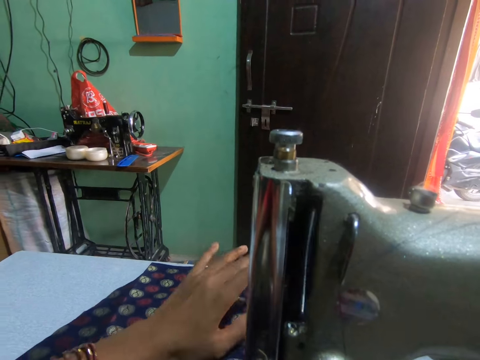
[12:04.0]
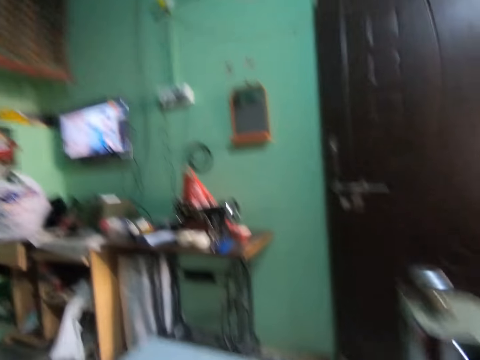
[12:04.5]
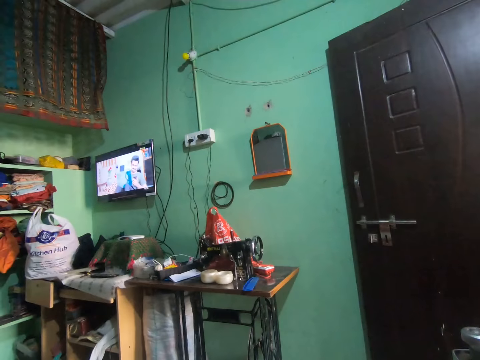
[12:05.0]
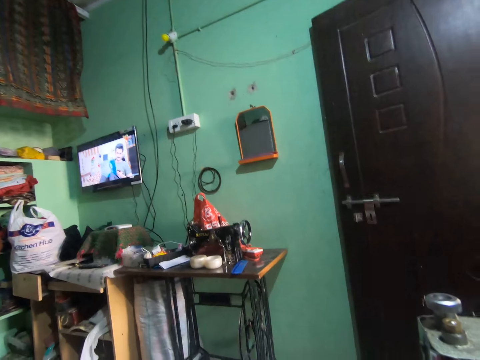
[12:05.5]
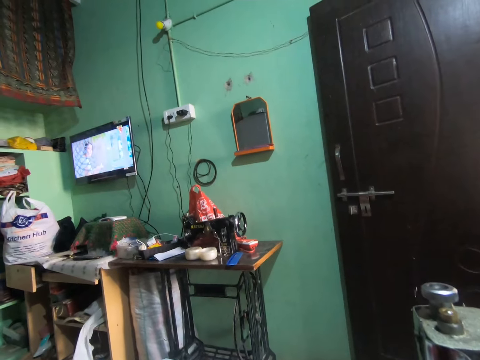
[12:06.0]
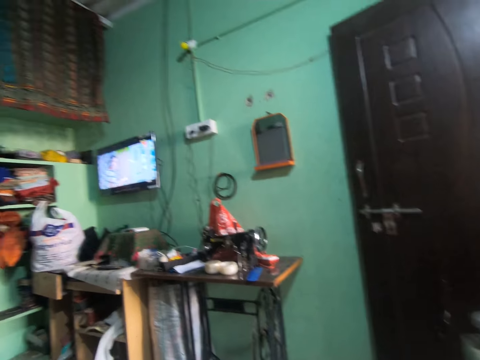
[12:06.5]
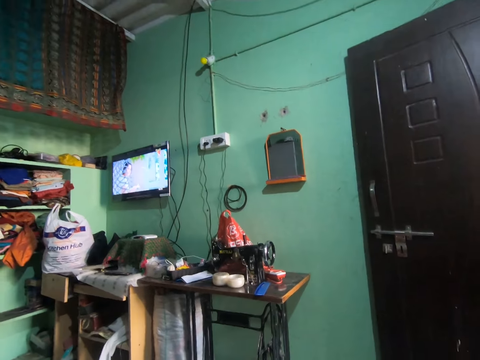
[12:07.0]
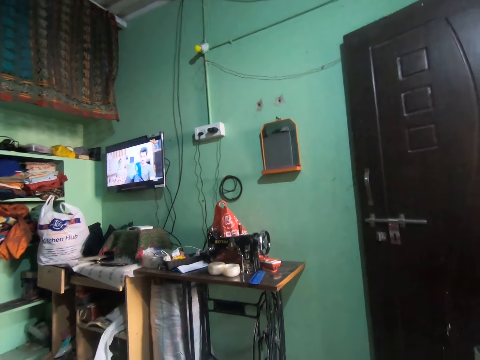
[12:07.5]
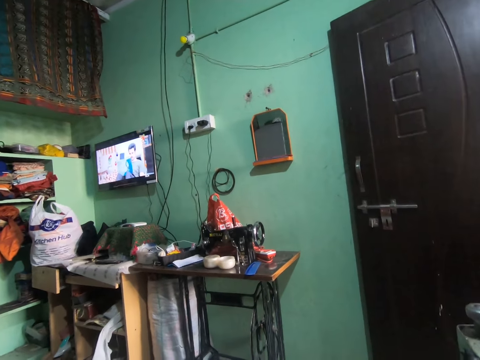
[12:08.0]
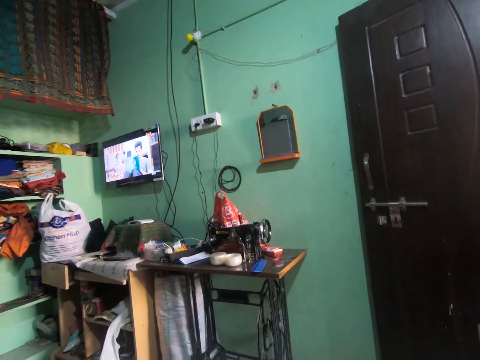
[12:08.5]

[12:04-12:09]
The camera wearer removes his left hand from the piece of cloth on the sewing machine. He turns to the side. He stares at the television.

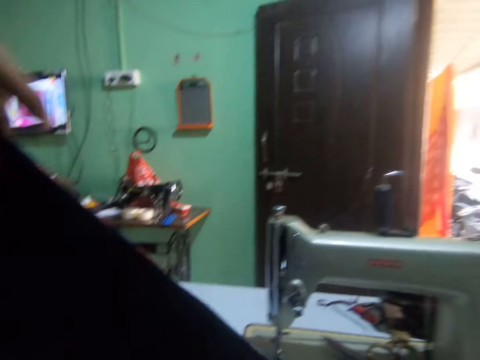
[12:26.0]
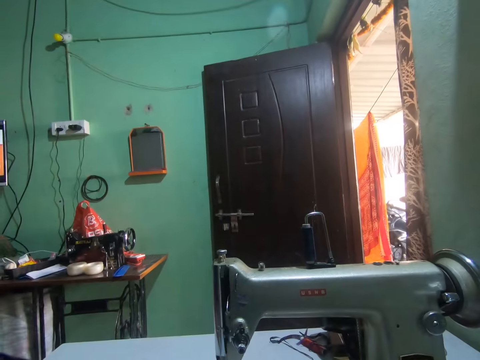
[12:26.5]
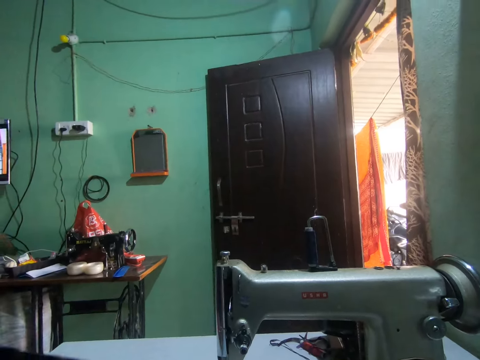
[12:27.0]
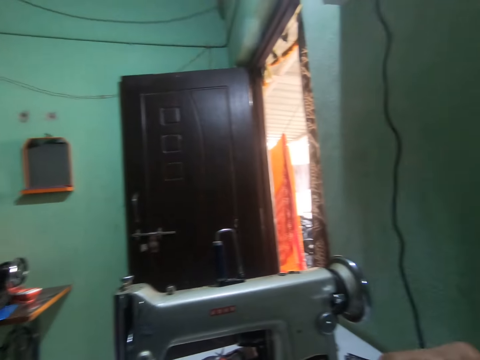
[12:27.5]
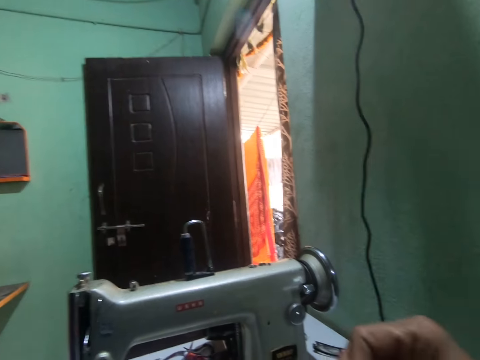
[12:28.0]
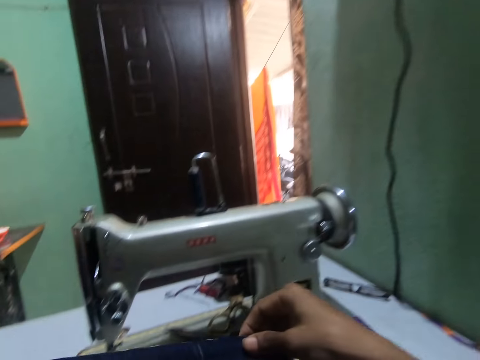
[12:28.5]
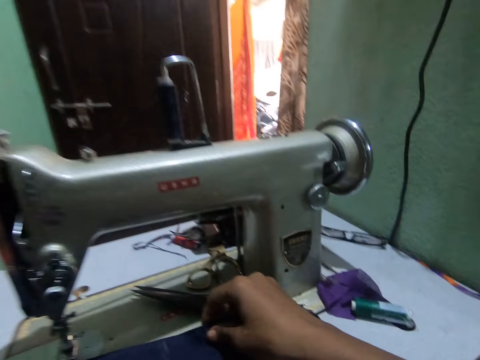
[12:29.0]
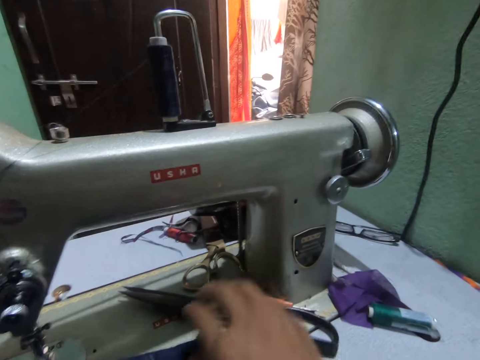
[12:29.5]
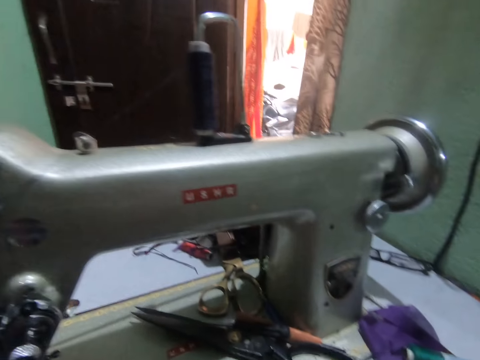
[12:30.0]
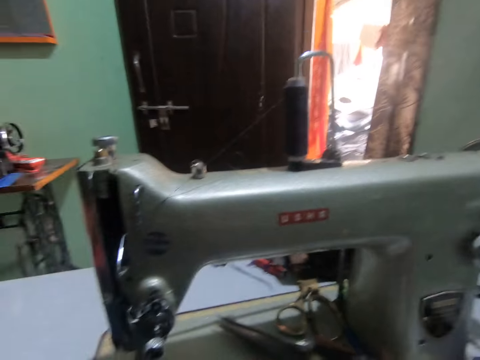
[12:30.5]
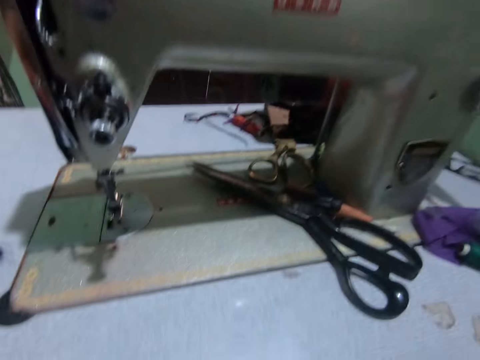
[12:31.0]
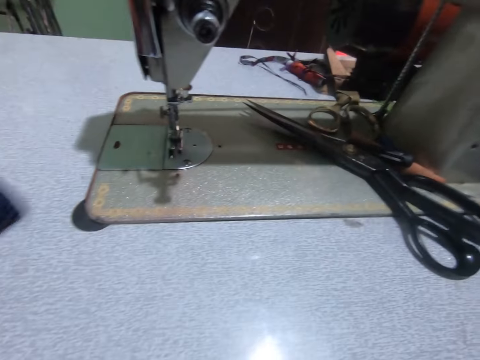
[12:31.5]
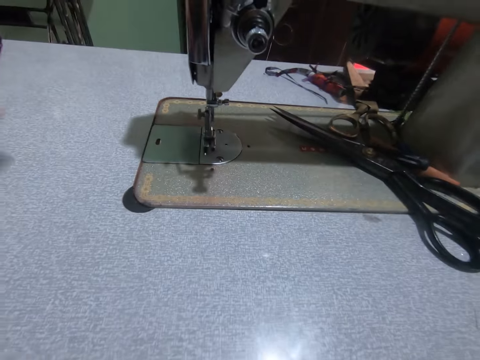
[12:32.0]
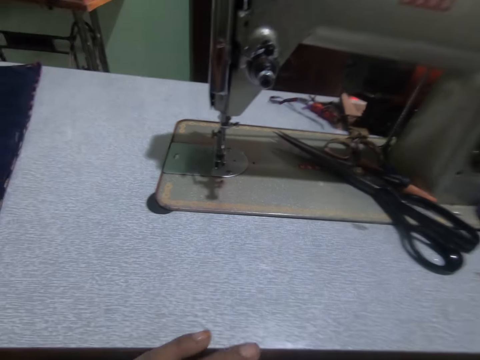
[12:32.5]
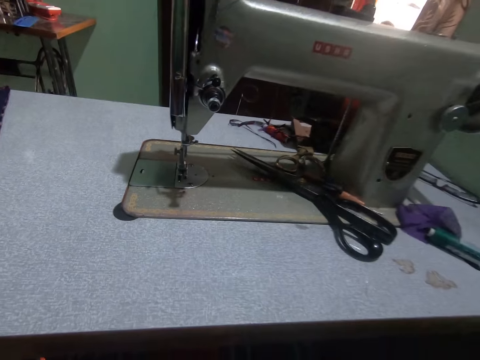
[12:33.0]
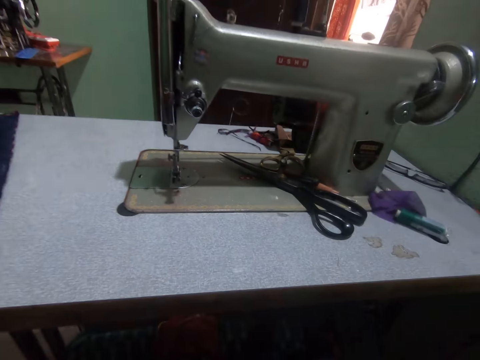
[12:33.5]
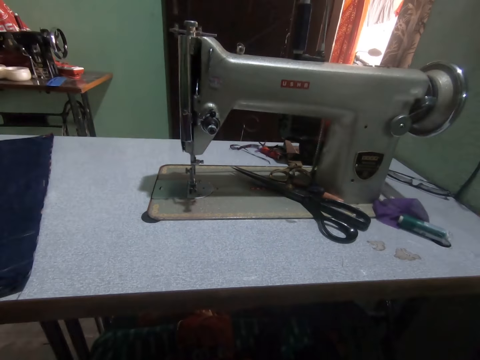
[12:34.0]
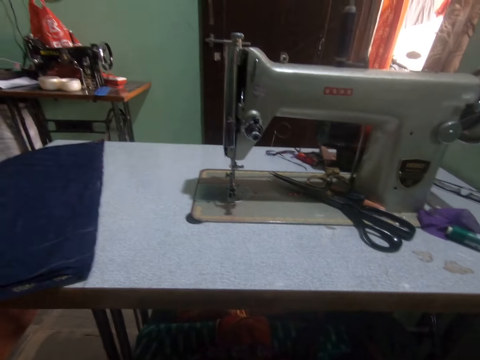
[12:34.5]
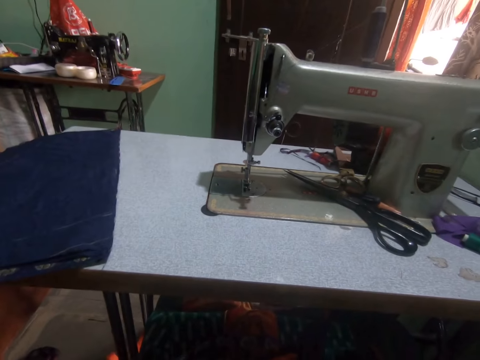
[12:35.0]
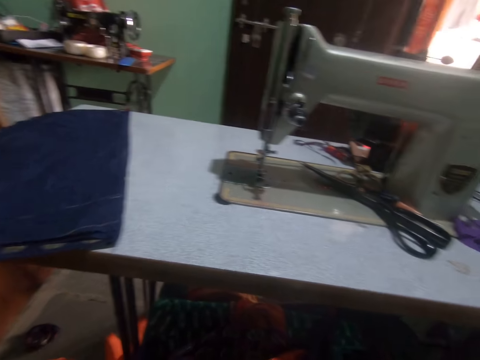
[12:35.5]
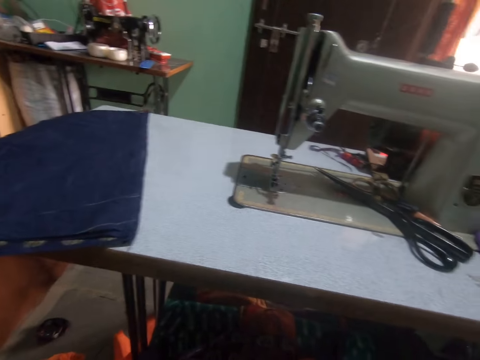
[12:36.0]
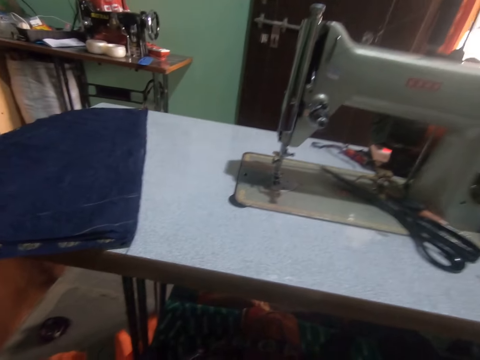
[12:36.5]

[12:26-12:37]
The camera wearer holds the pieces of cloth or fabric with both hands. They turn to the side. They place the pieces of cloth on the sewing machine with both hands. They turn to the side. They remove the fabric on the sewing machine. They turn to the side.

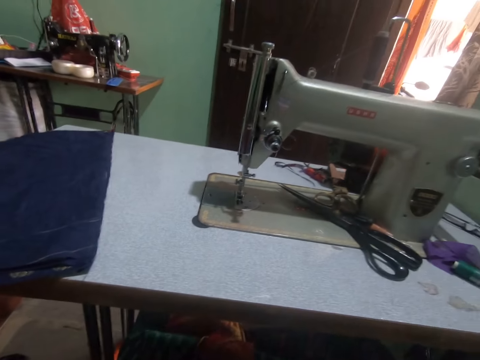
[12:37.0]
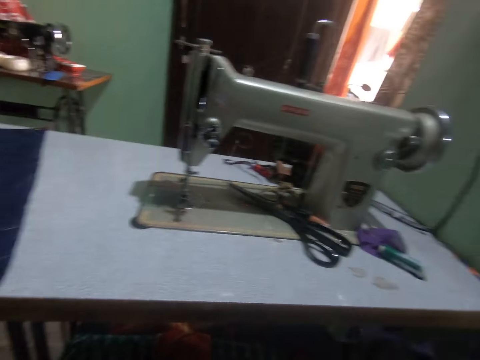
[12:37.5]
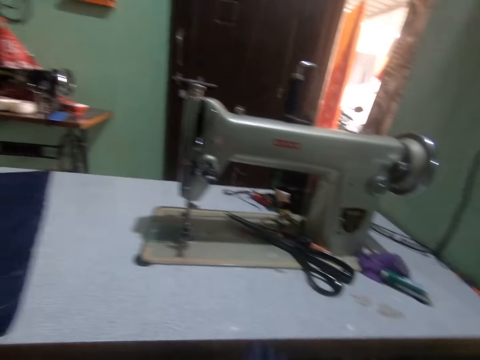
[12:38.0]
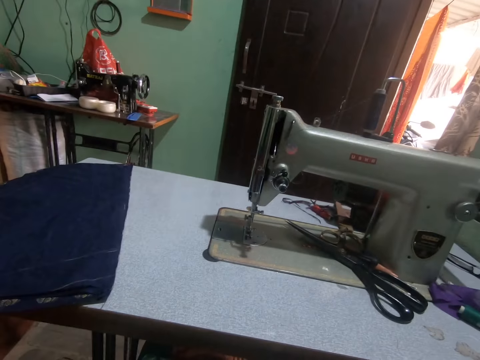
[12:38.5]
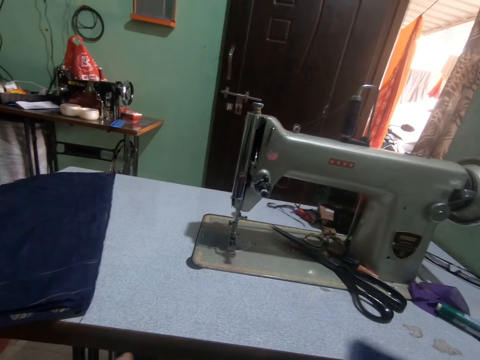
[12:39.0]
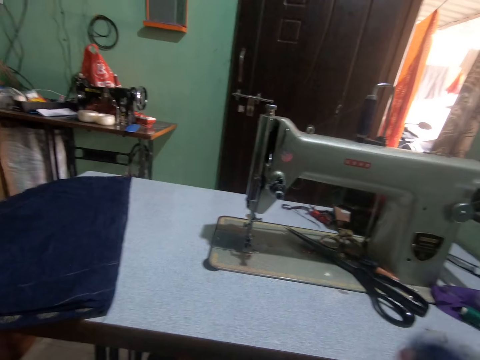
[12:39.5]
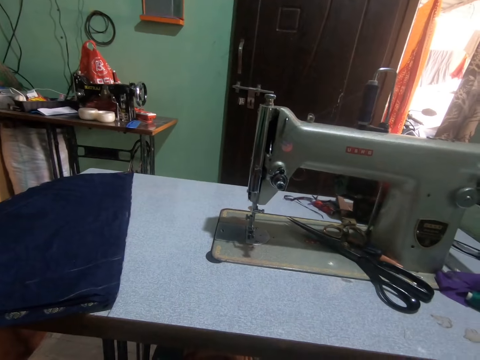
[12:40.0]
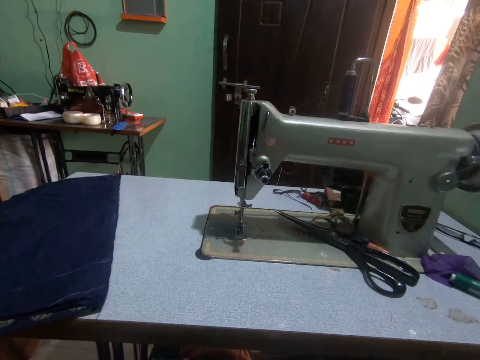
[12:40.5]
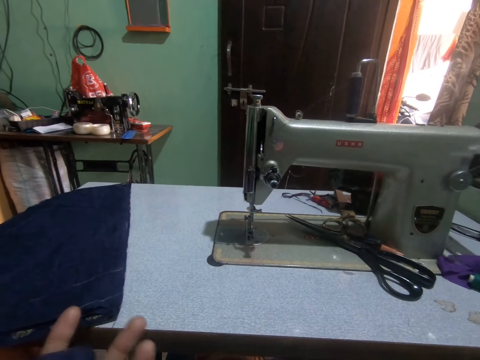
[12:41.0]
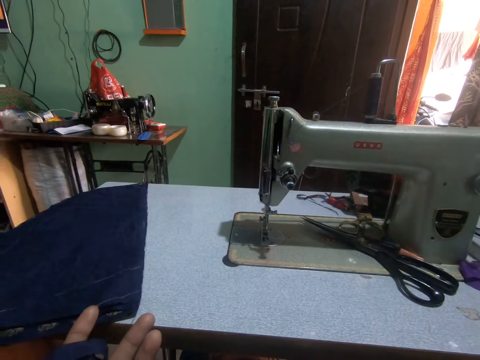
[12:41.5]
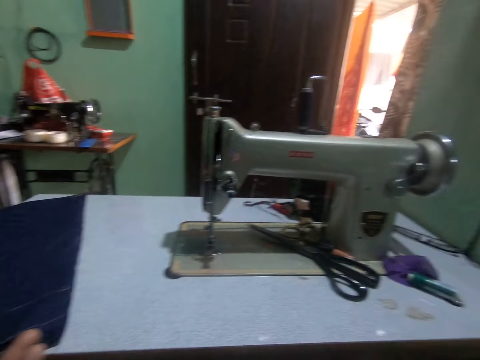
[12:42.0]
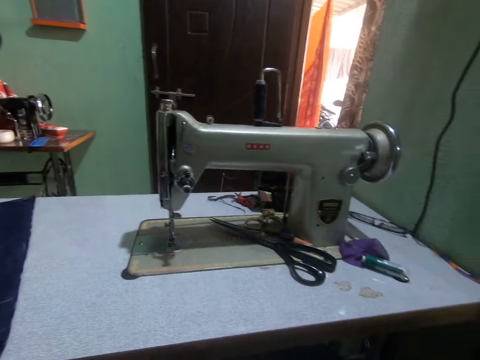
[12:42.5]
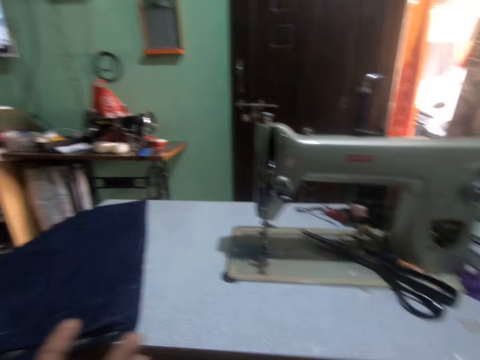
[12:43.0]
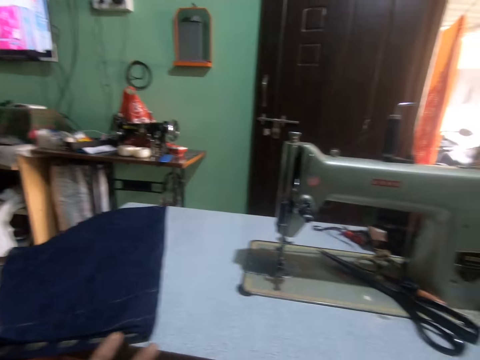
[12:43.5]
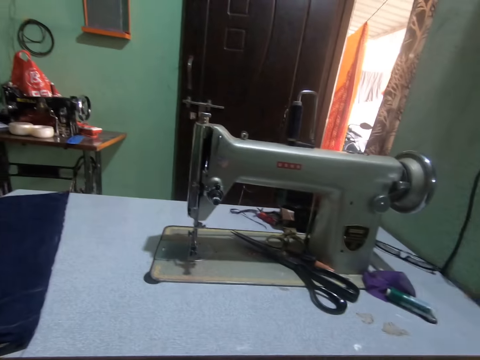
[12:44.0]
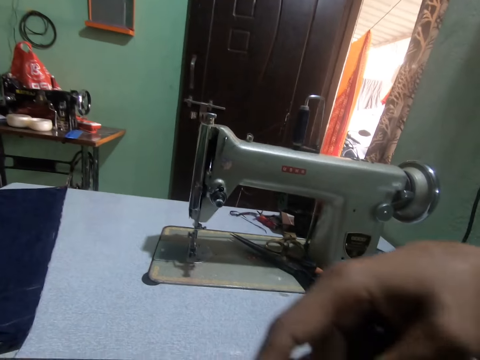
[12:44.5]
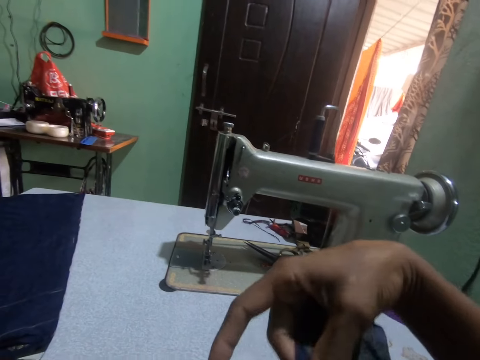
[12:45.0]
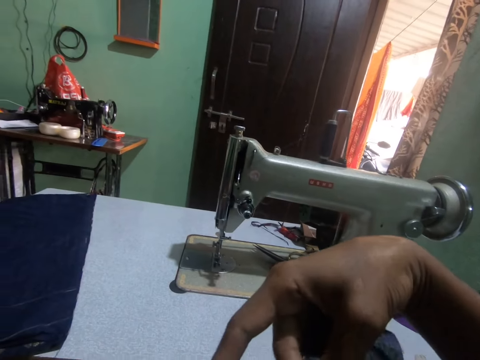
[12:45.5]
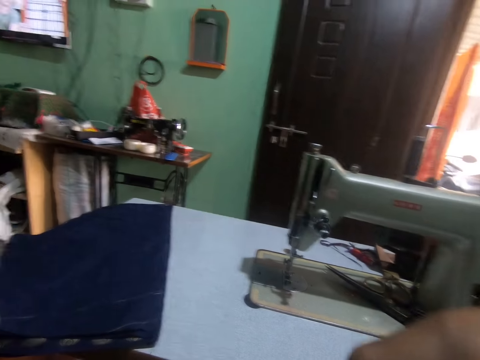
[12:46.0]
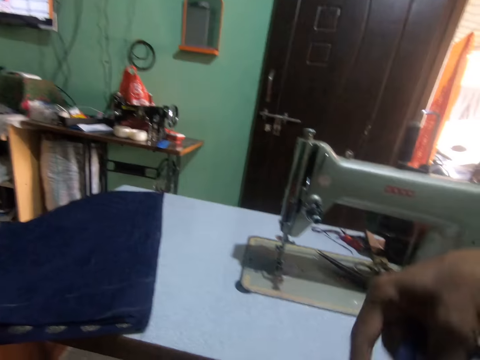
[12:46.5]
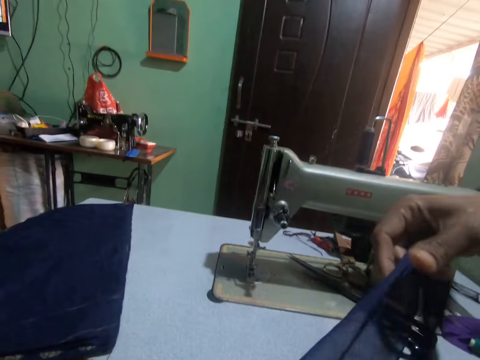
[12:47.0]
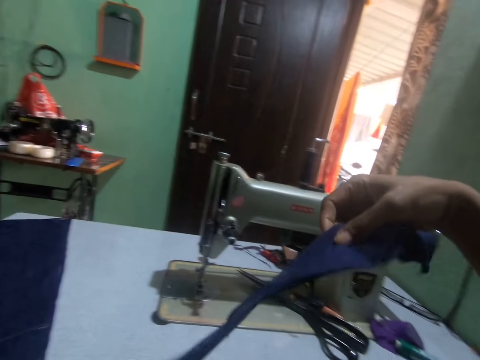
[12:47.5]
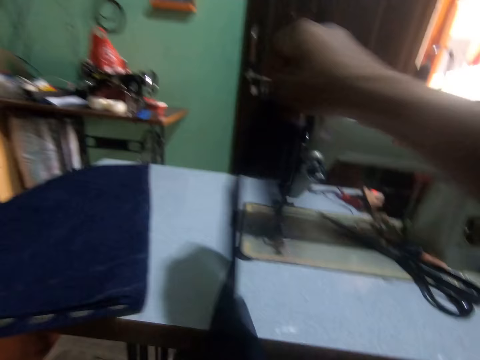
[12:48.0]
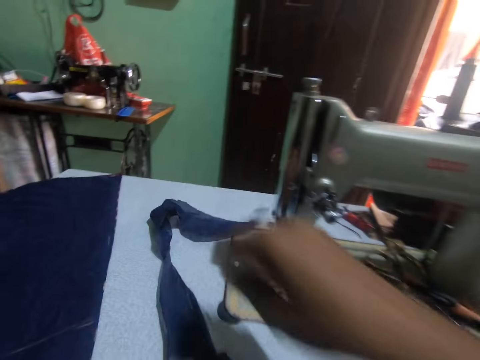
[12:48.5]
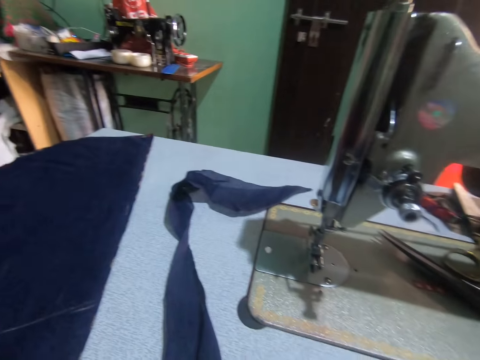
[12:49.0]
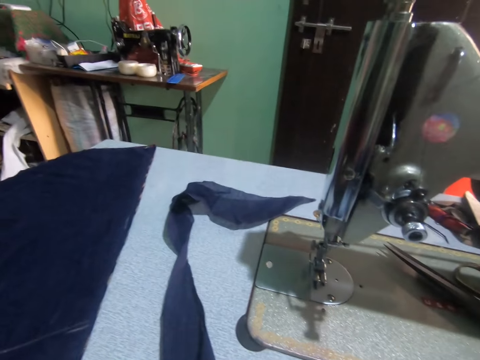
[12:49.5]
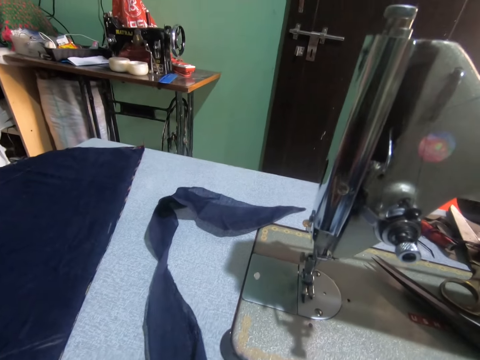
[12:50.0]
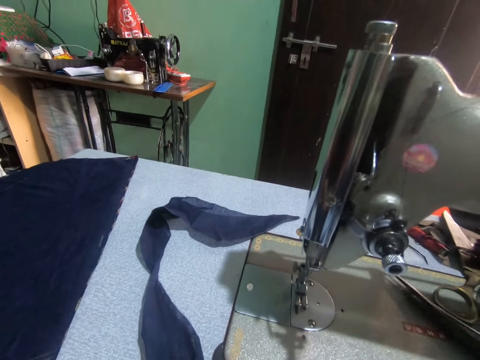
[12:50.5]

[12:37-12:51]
The camera wearer holds a piece of cloth with his right hand. He turns to the side. He holds the piece of cloth with his left hand. He turns to the side. He holds the piece of cloth with his right hand. He drops the piece of cloth on the sewing machine with his right hand.
